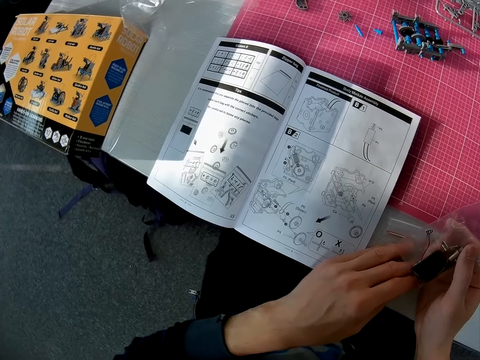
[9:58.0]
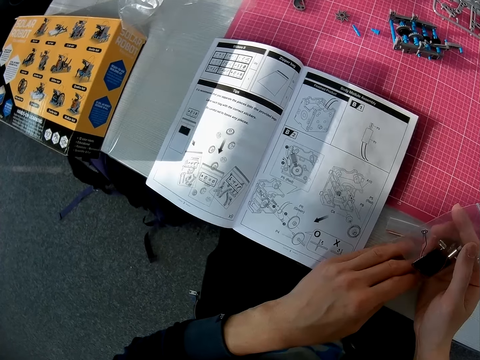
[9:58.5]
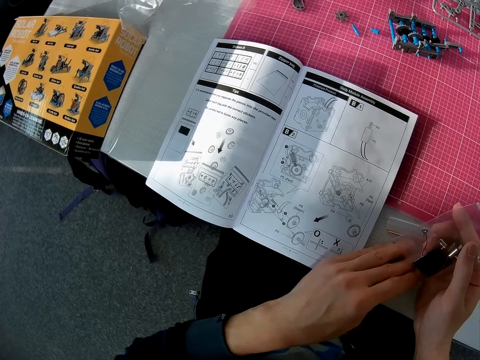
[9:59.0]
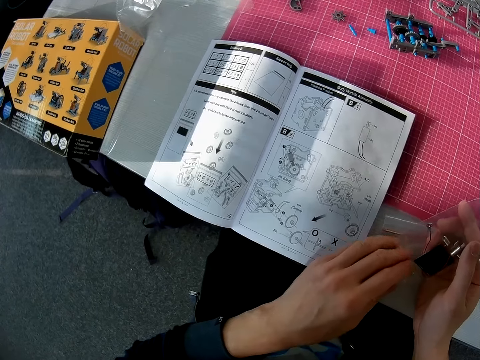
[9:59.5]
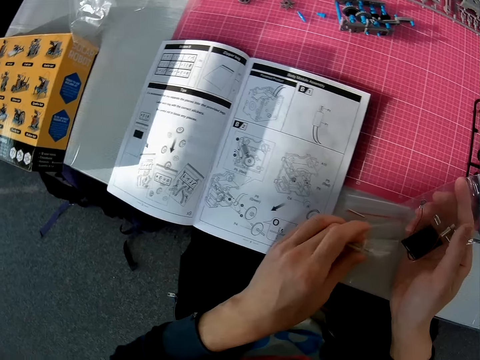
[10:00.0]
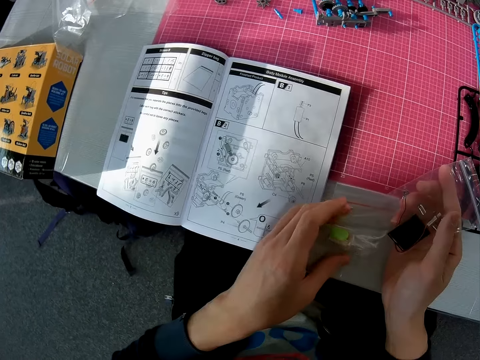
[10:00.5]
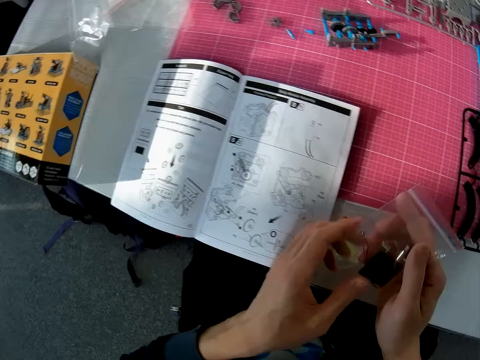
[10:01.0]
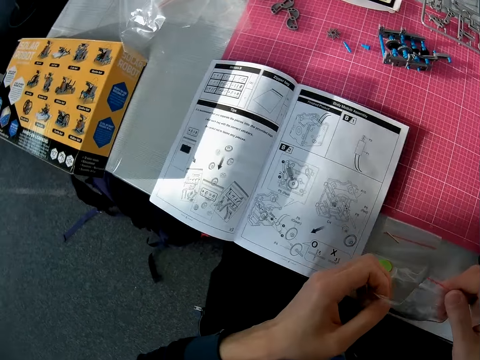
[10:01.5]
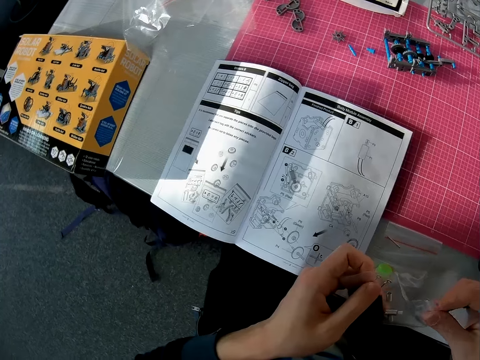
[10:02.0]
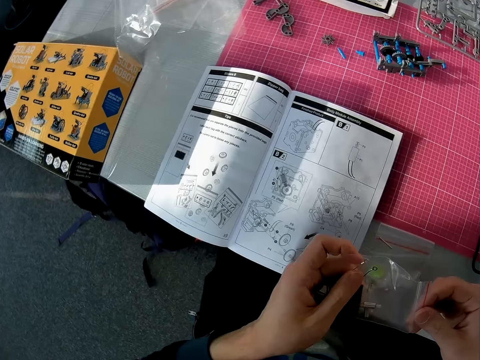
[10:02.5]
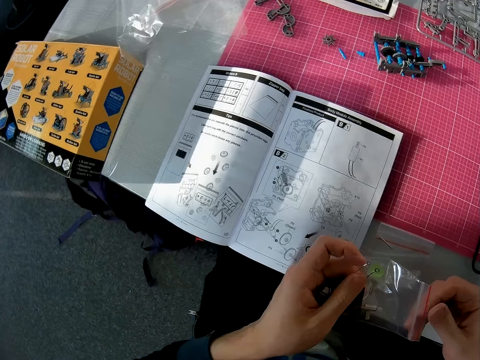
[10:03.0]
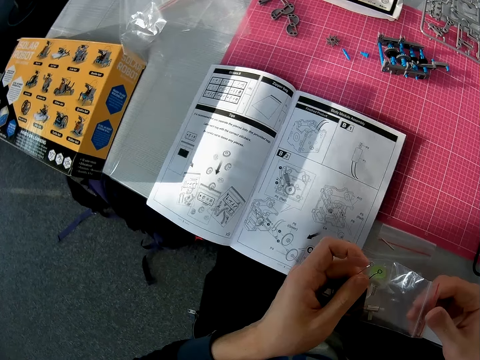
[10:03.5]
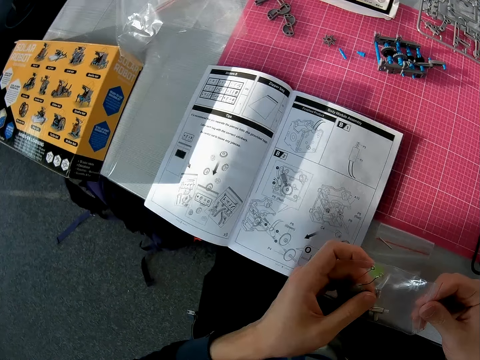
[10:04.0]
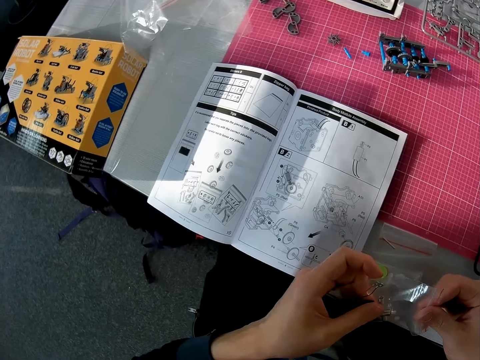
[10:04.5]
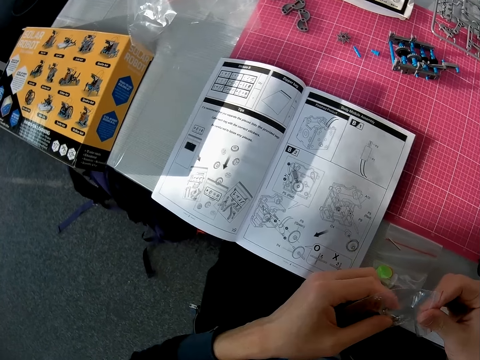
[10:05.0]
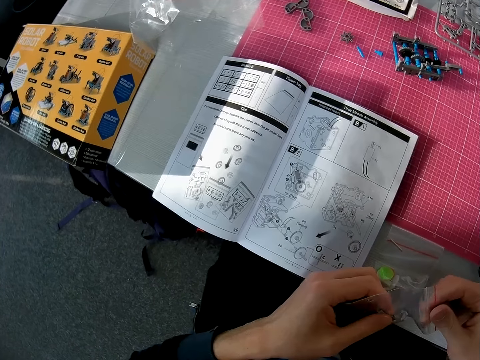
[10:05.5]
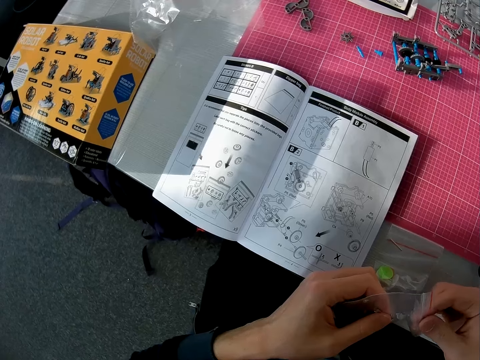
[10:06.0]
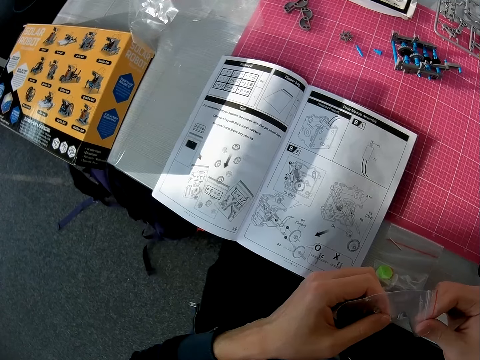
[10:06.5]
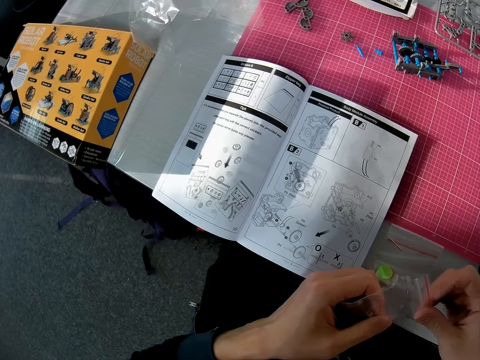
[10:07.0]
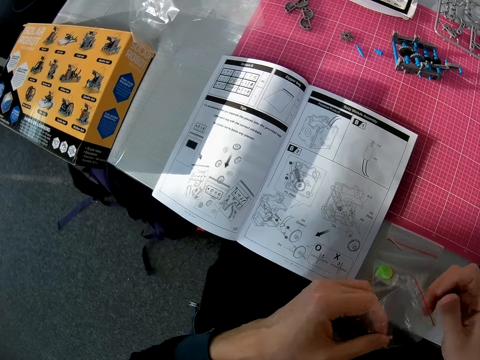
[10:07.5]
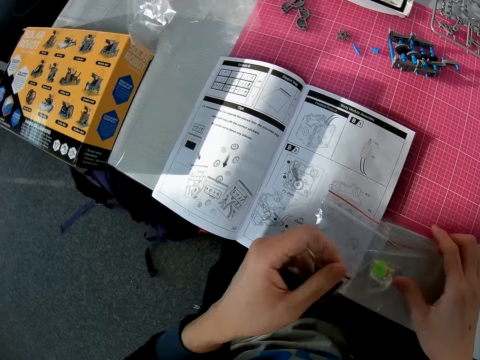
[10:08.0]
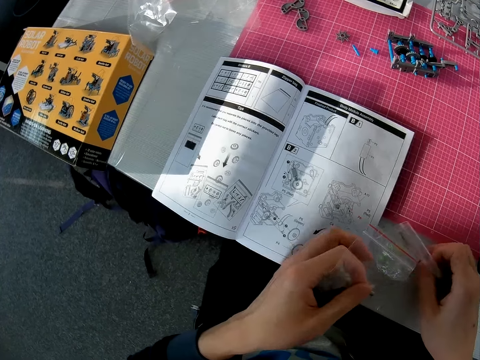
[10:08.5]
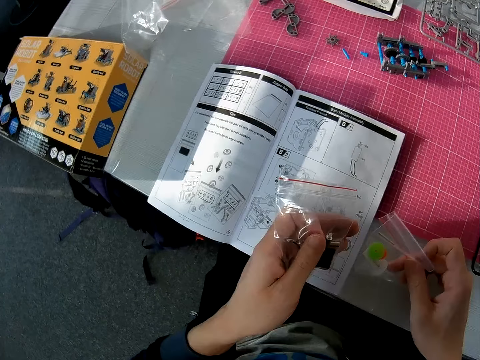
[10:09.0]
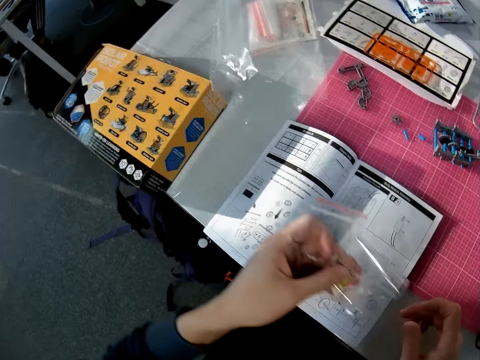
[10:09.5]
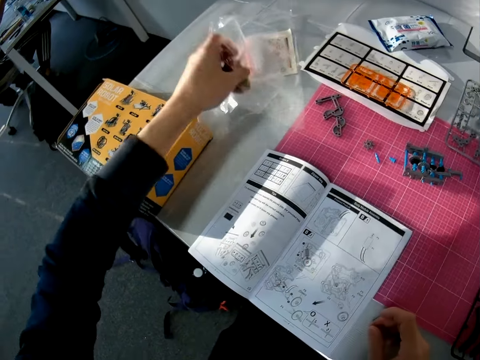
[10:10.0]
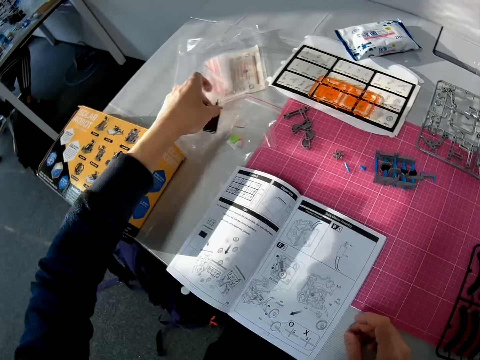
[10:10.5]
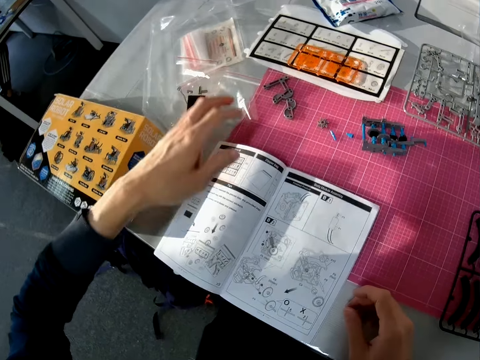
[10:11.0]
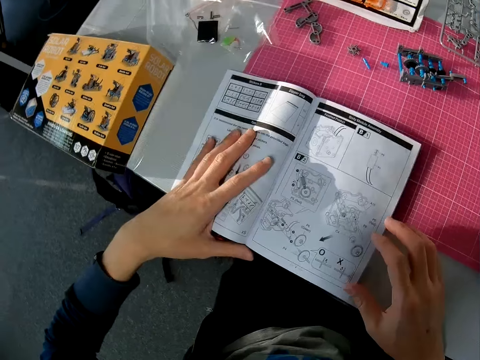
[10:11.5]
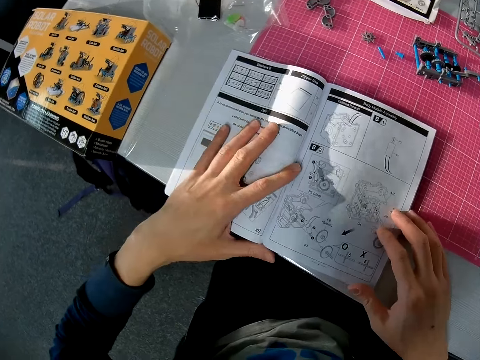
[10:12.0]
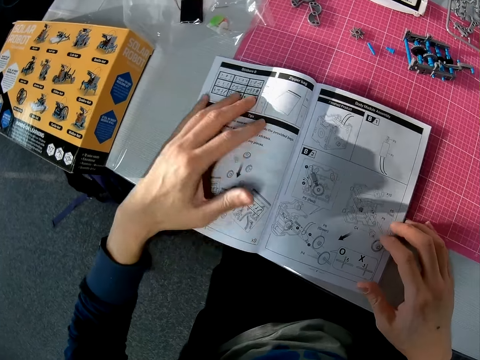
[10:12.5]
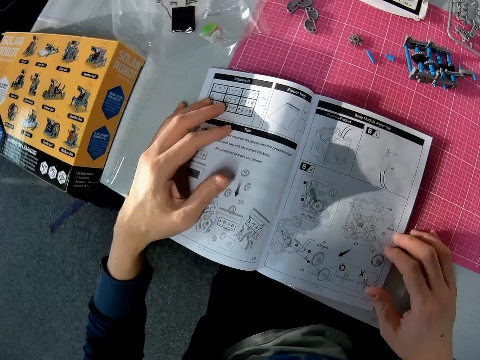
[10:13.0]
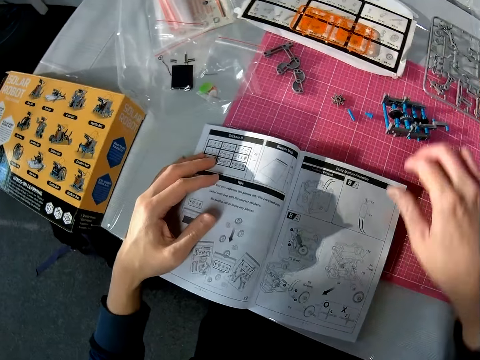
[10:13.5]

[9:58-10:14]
The camera wearer holds a table with a hand. He holds the object in his right hand with both hands. He flips a piece of solar robot part with a hand. He picks up the object he initially dropped on the table with his right hand. He picks up a plastic tool bag from the table. He passes the object to his left hand. He drops both objects in his left hand on the table. He puts down the plastic tool bag on the table. He places both hands on the book, a solar robot manual, on the table.

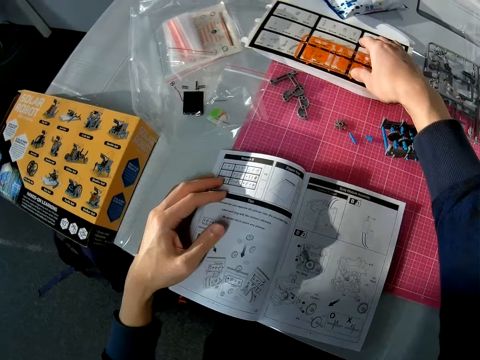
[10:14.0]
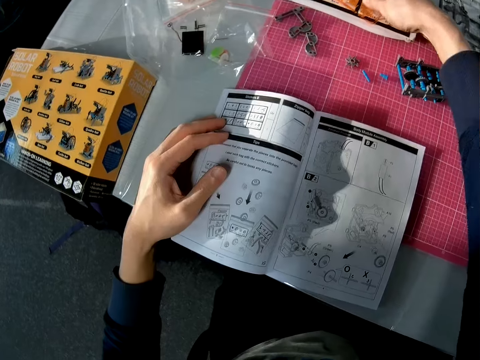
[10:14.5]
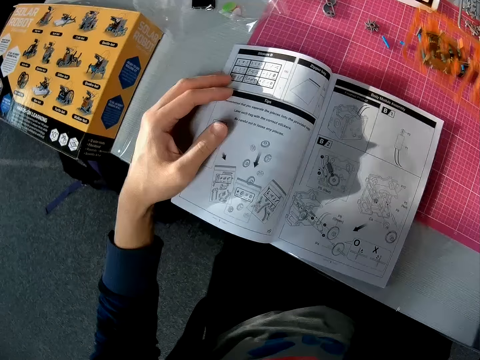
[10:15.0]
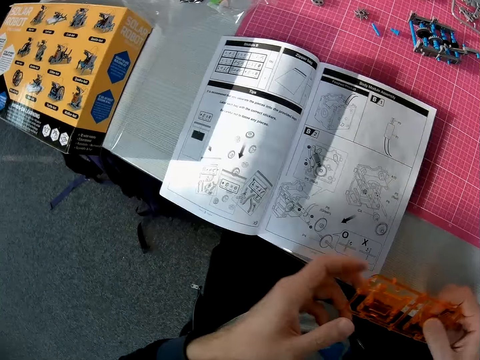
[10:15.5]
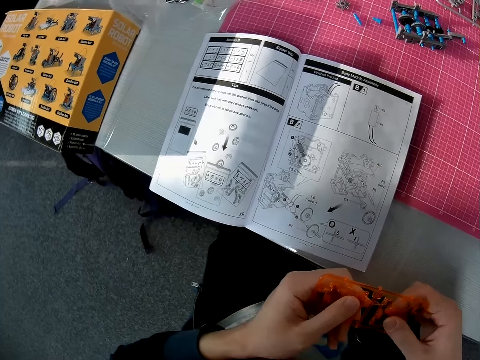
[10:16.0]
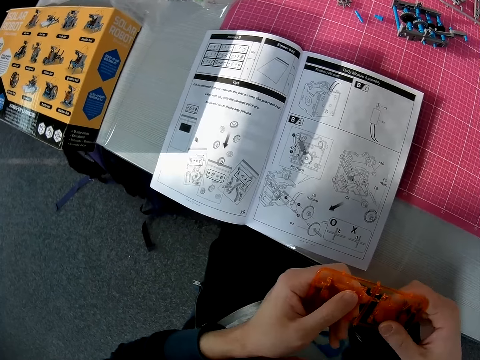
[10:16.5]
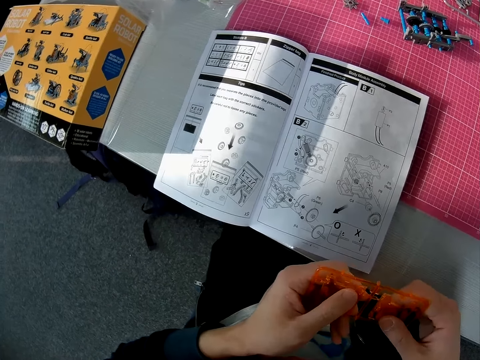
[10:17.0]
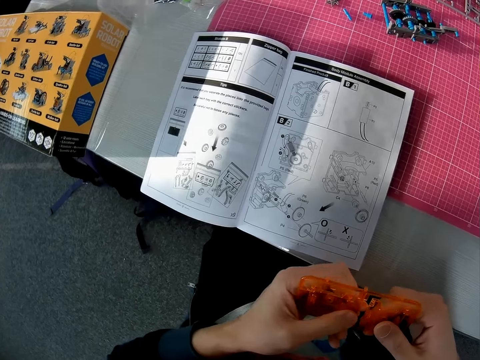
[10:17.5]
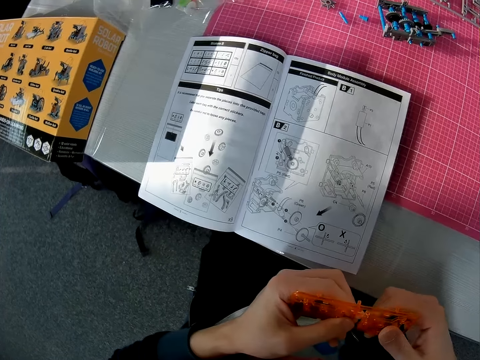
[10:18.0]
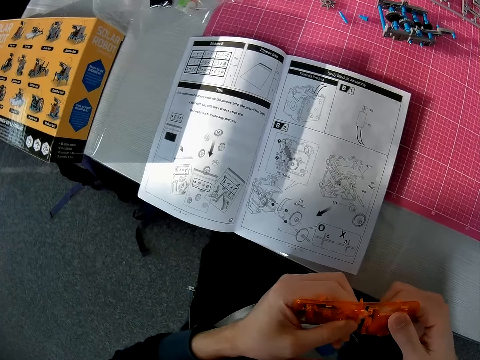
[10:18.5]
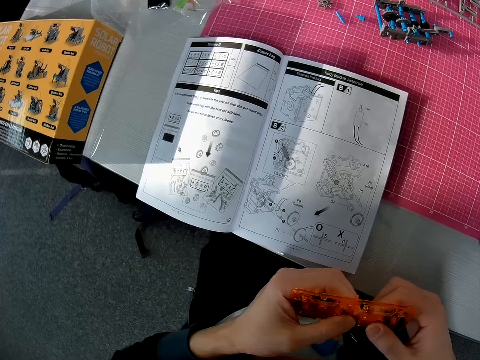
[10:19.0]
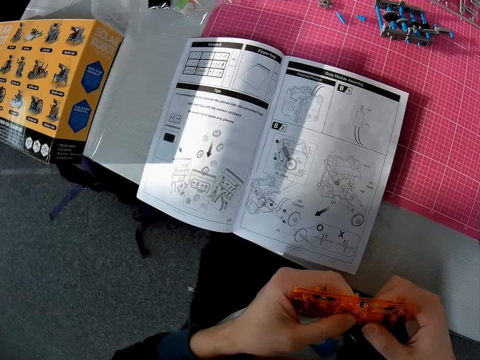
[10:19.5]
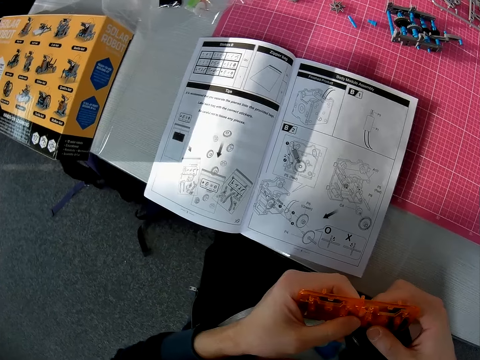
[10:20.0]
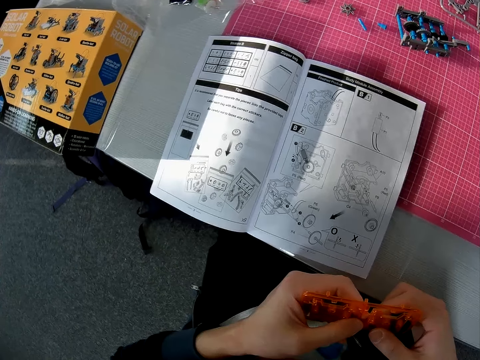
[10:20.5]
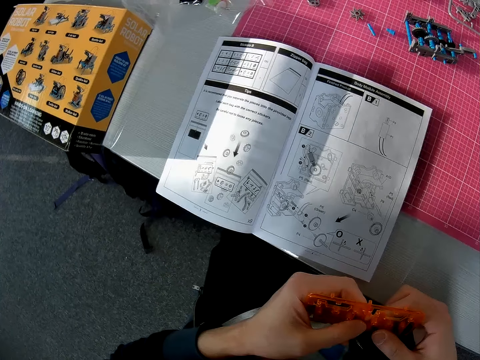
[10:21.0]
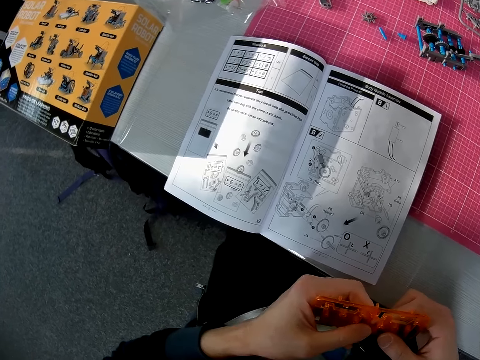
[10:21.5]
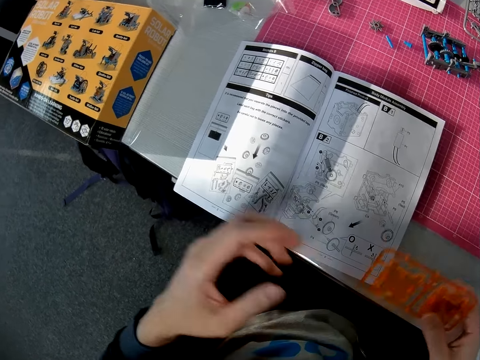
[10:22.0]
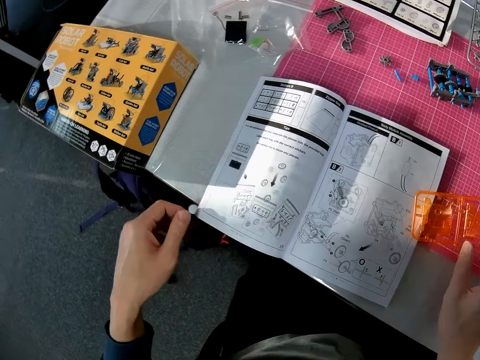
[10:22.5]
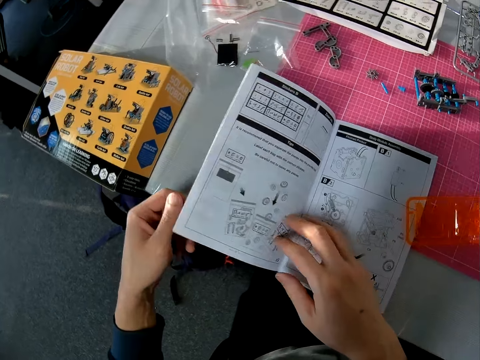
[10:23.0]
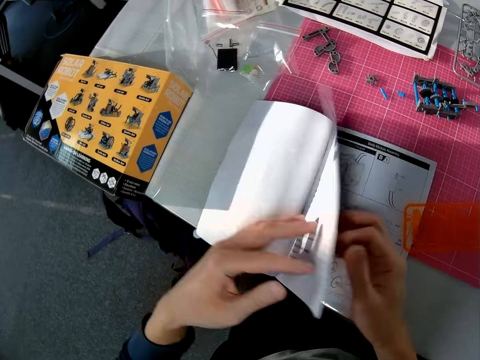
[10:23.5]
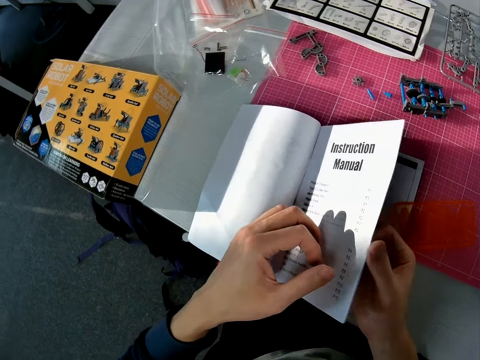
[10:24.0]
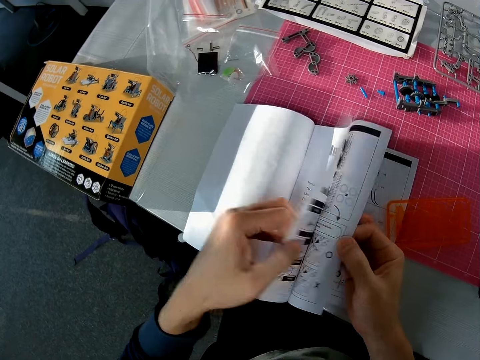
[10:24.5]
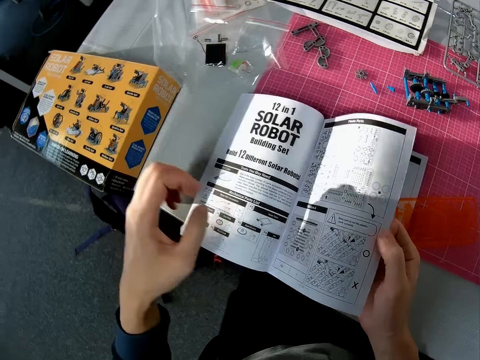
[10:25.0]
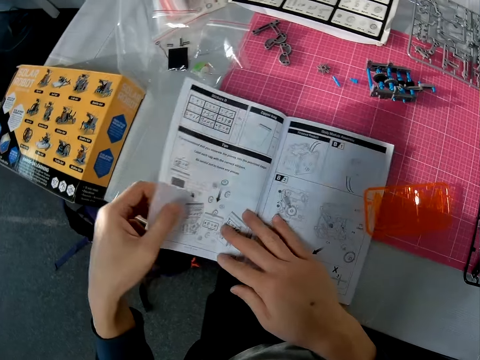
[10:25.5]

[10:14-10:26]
The camera wearer picks up an orange object, a plastic model, from the table with his right hand. He holds the orange object with both hands. He adjusts the plastic model with a hand. He drops the orange object in his right hand on the table. He flips through the solar robot manual book on the table. He holds the book with a hand.
